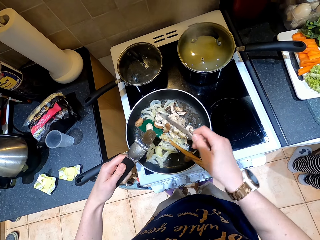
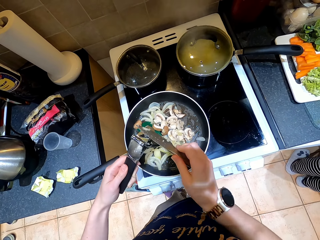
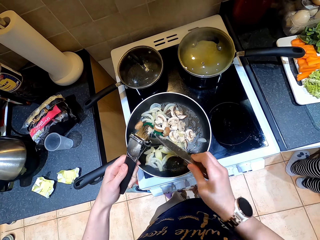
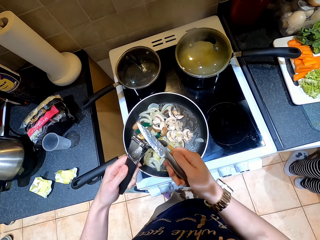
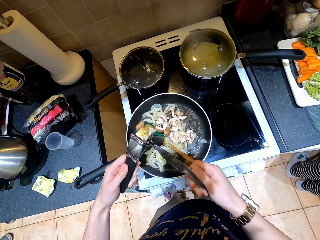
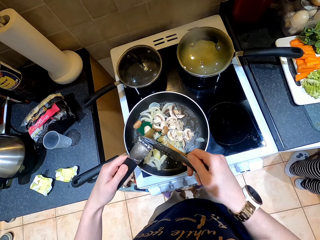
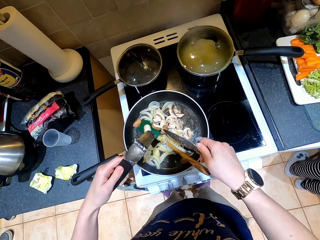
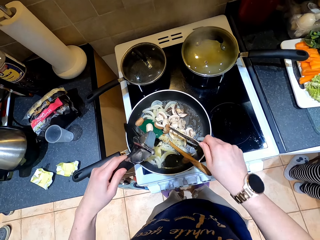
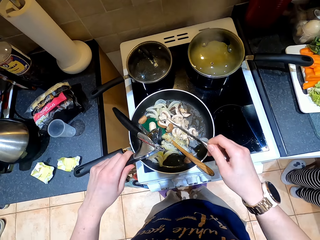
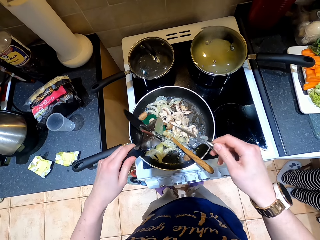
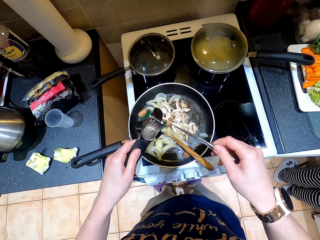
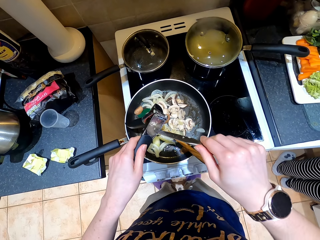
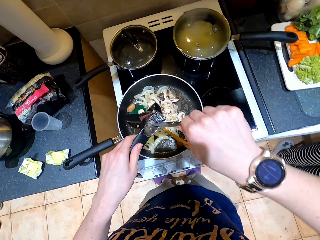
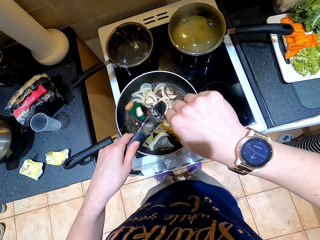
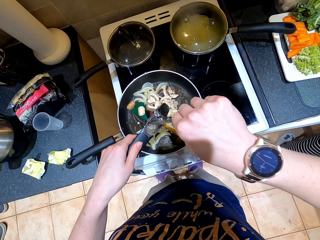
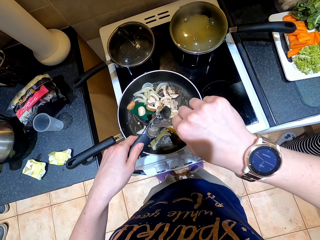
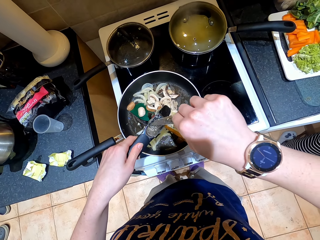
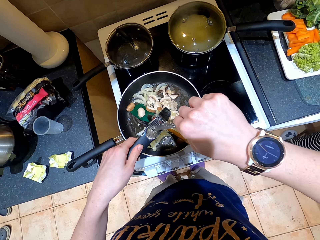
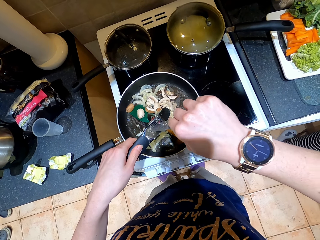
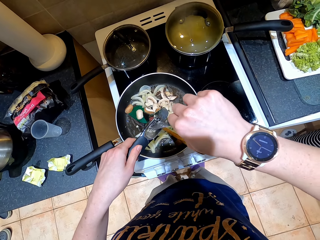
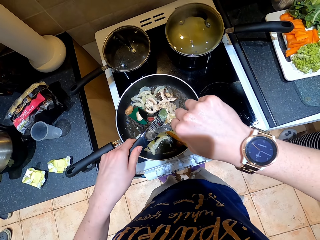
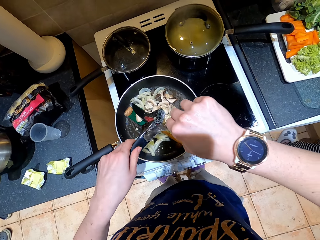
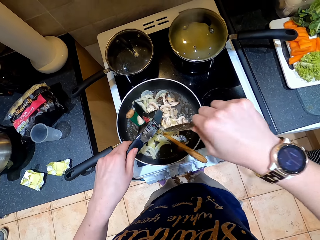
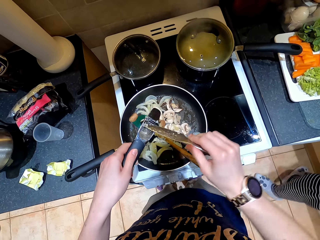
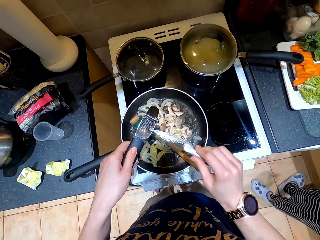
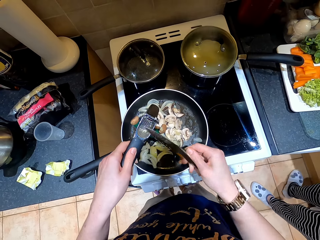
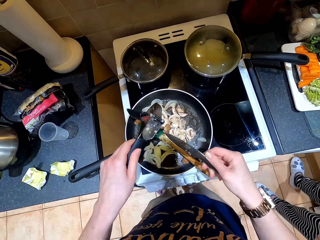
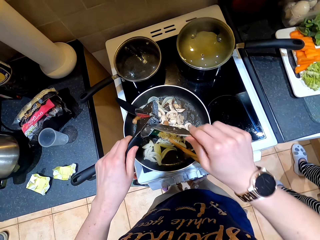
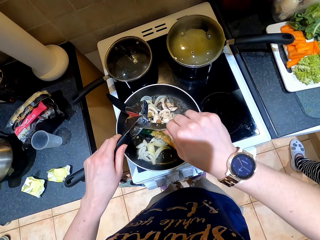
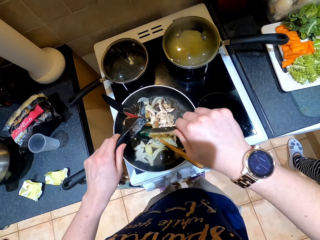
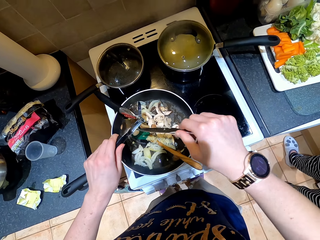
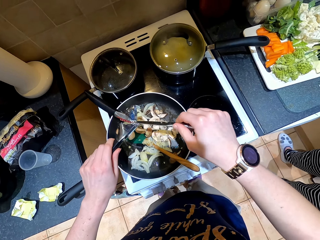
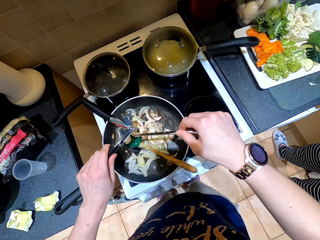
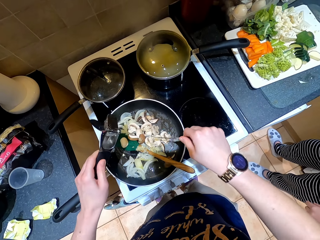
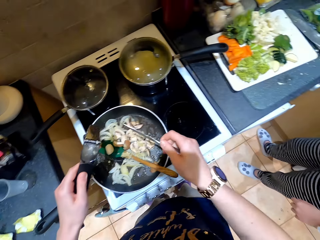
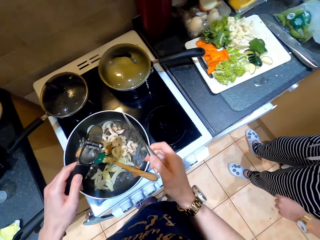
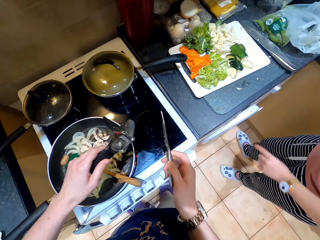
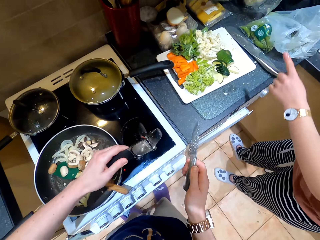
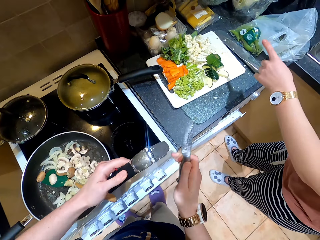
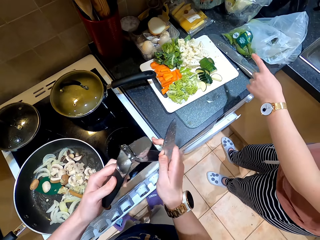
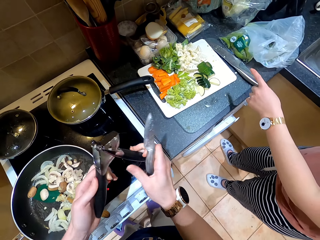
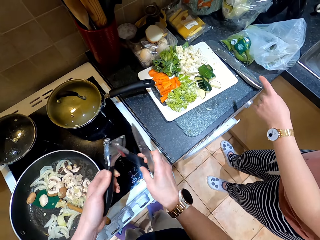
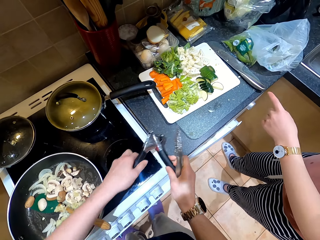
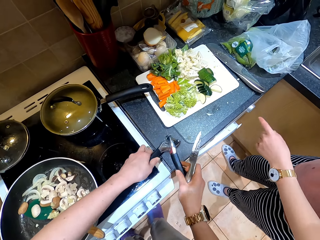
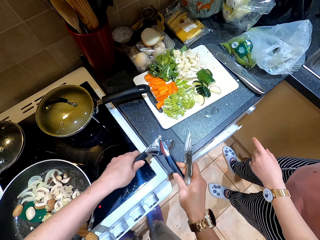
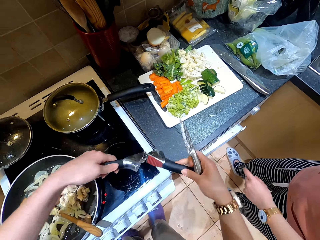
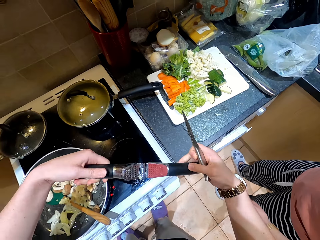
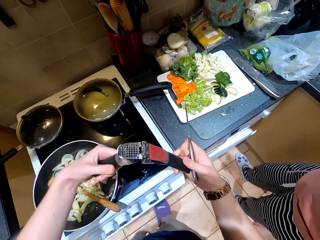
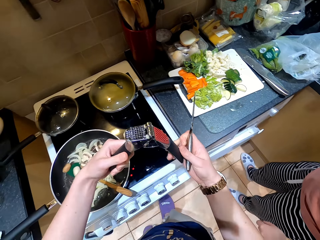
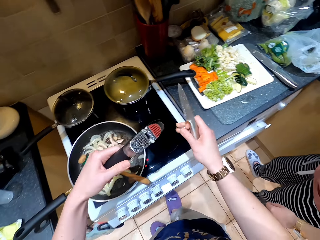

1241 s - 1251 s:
The camera wearer drops garlic on a pan. They rub a knife on a grater. They rub the knife on the grater again. They drop the grater on the pan. They gather the garlic. They rub the knife on the grater. They rub the knife on the grater again. They drop the garlic on the pan. A lady moves around. The lady points to vegetables. The camera wearer holds the grater.

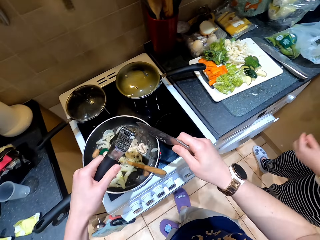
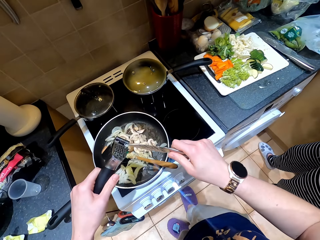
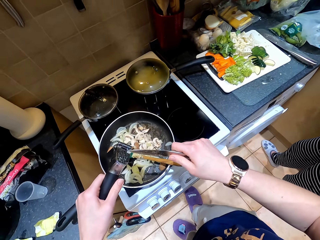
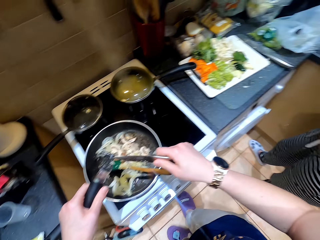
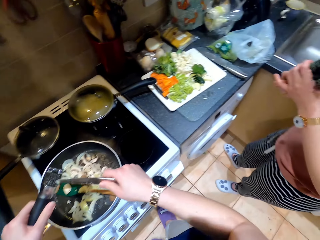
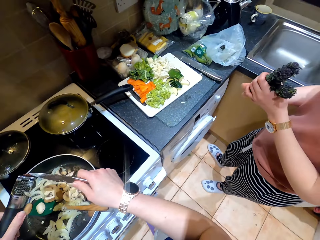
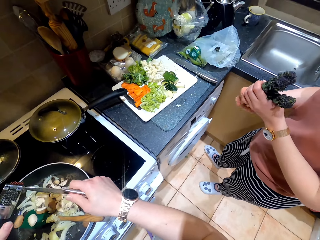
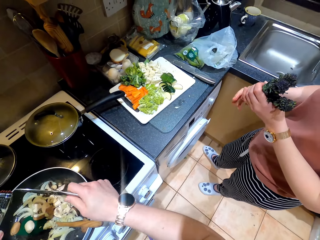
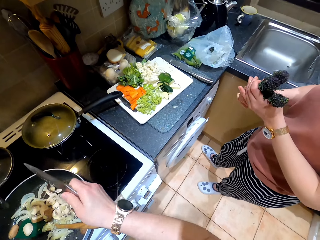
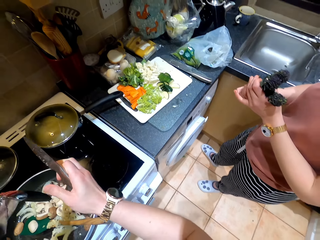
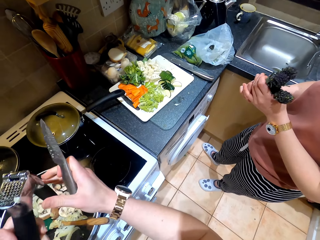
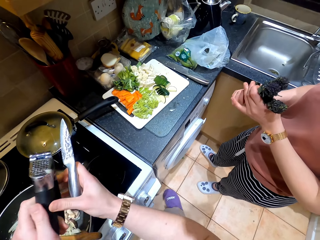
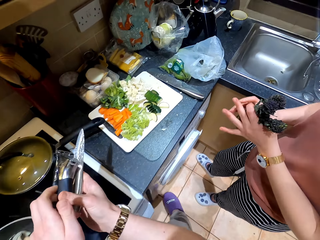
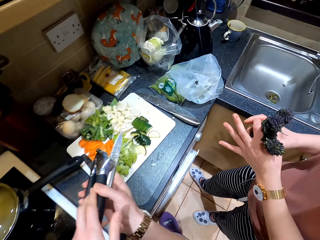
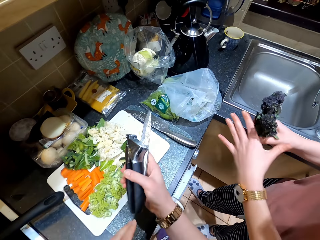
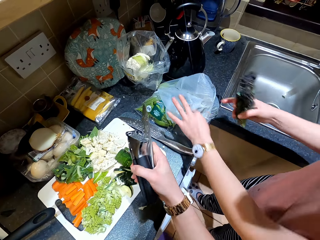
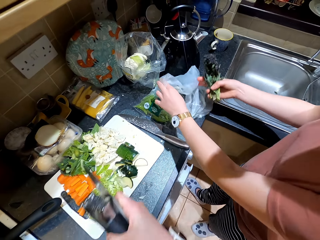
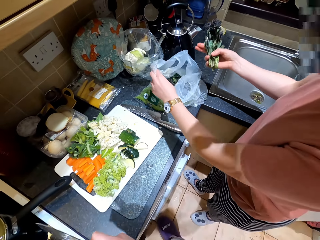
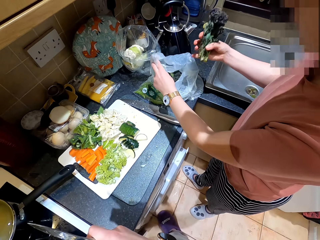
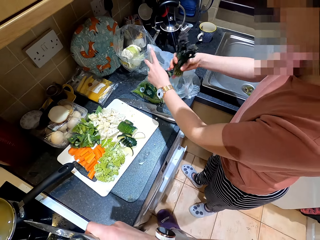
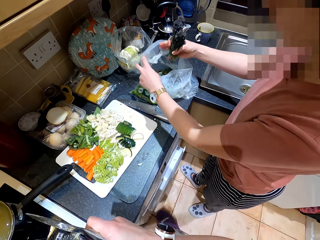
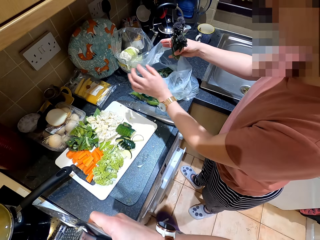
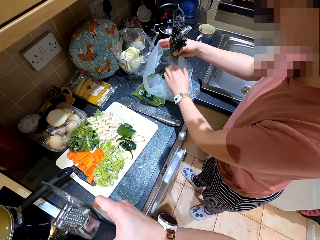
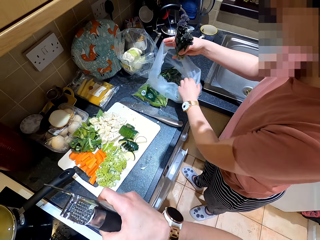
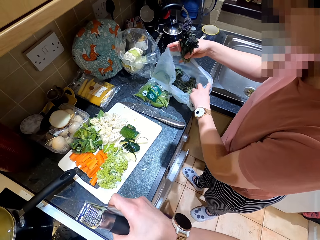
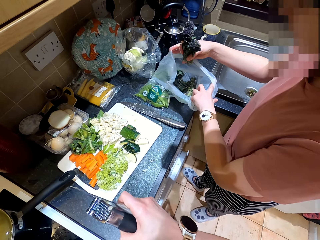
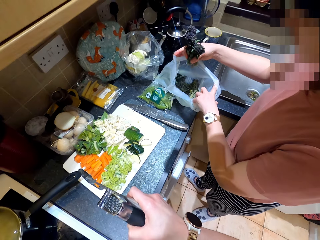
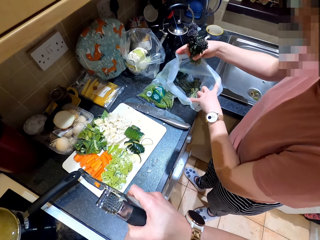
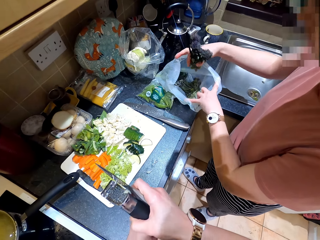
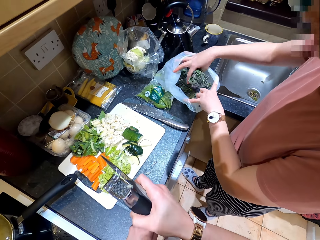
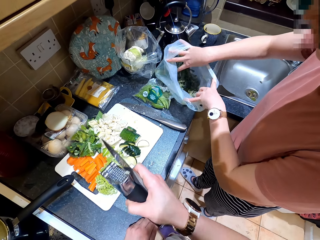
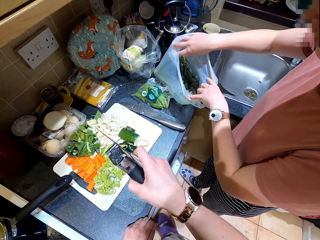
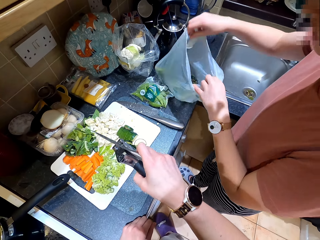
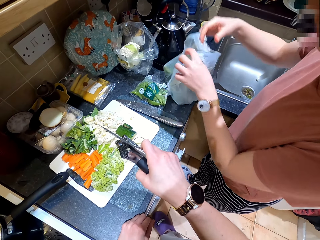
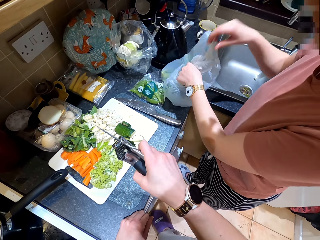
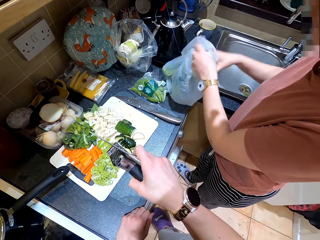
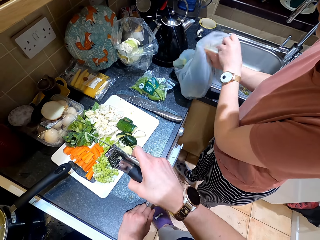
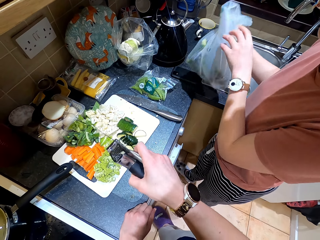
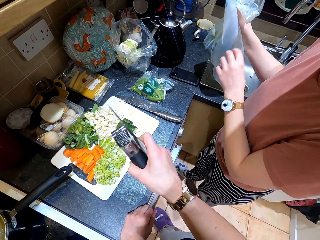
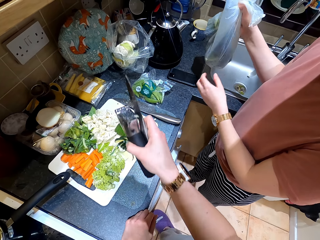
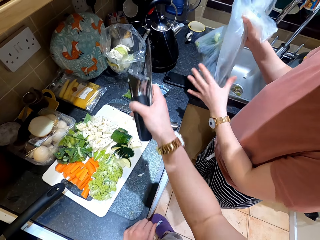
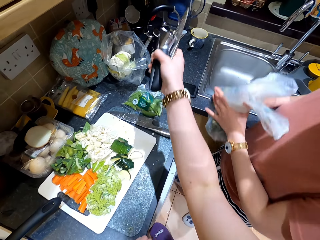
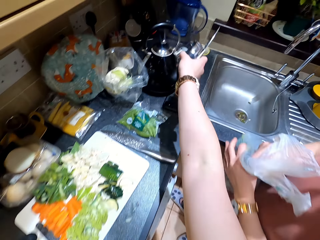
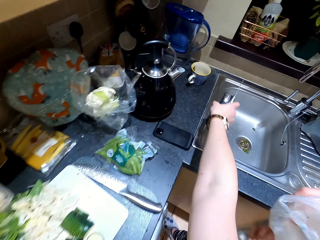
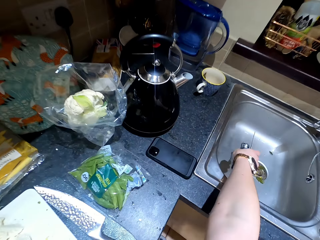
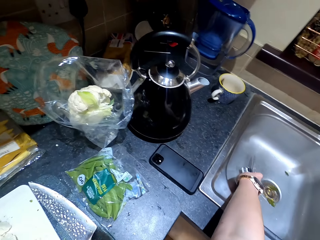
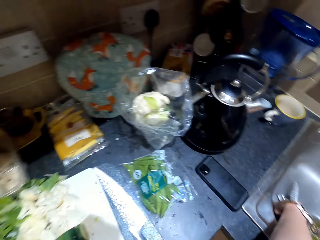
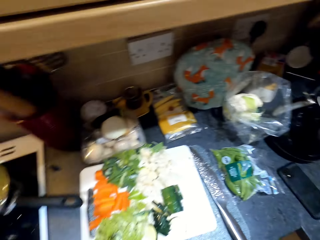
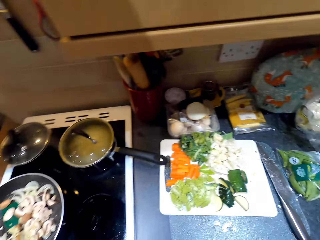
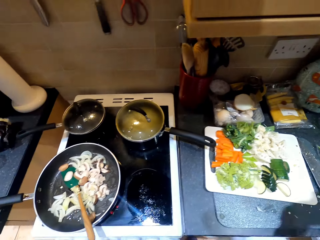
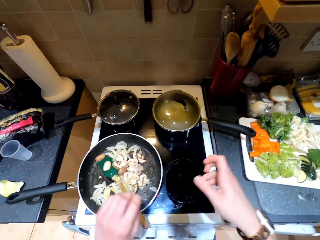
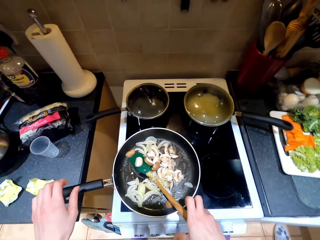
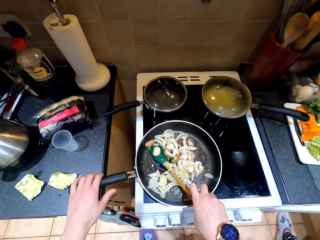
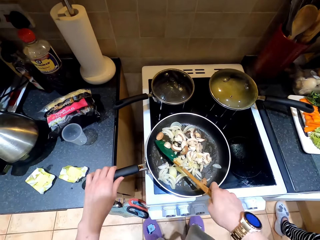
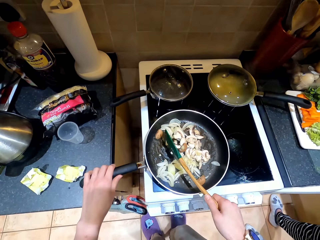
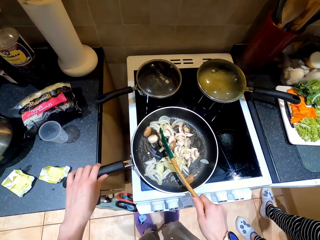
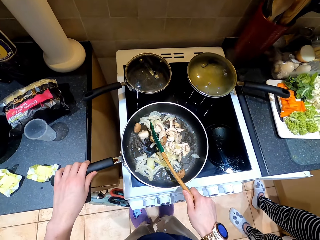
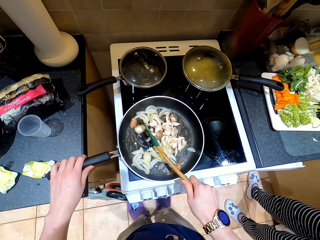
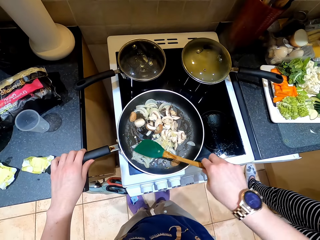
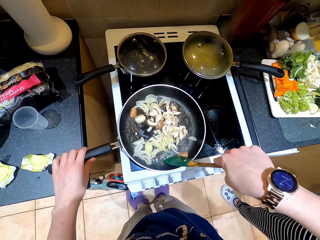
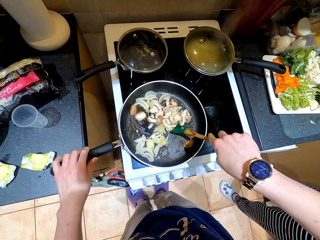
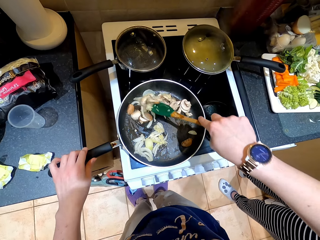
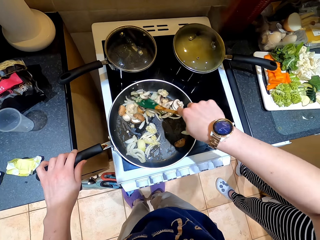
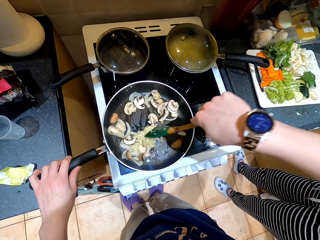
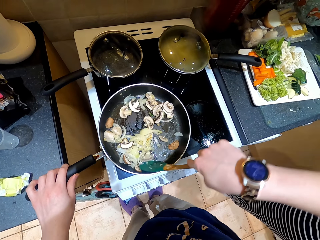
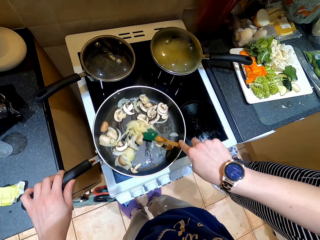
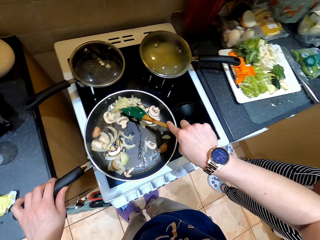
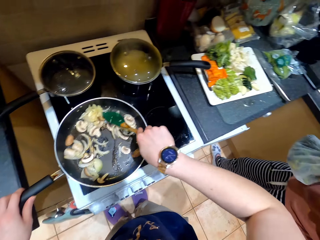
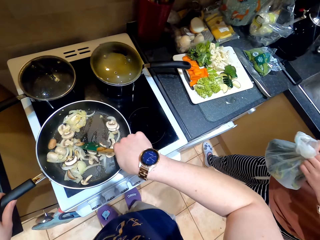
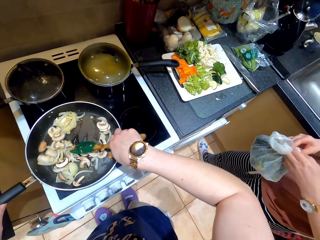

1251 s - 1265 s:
The camera wearer turns a grater. They remove garlic from the grater. A lady holds vegetables. The camera wearer holds the grater with the other hand. The lady holds a plastic bag. The lady opens the plastic bag. The lady drops the vegetables in the bag. The lady covers the plastic bag. The lady lifts the plastic bag. The lady holds the plastic bag with the other hand. The camera wearer drops a knife and the grater on the sink. They hold a cooking pot. They stir the onions and the garlic. They hold a cooking spoon. They hit the pan.
